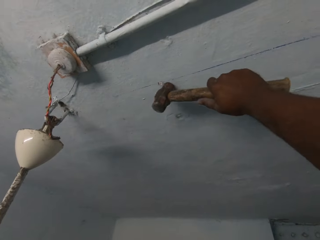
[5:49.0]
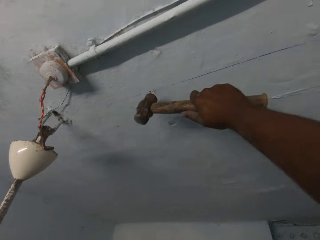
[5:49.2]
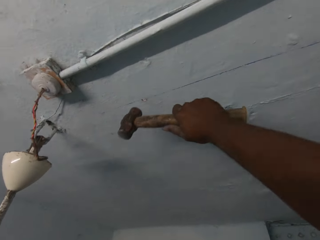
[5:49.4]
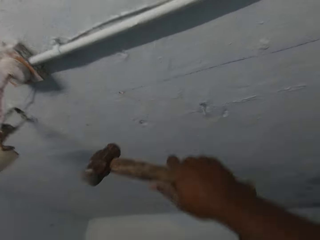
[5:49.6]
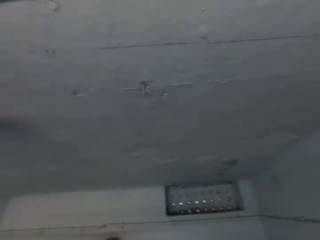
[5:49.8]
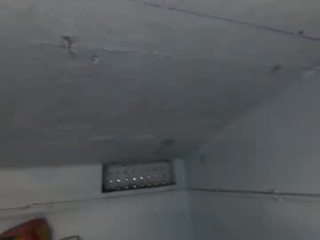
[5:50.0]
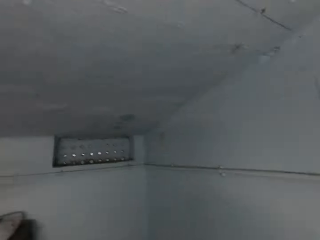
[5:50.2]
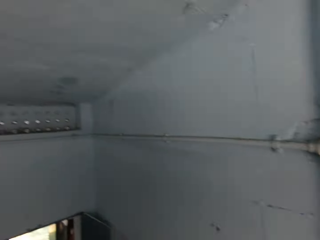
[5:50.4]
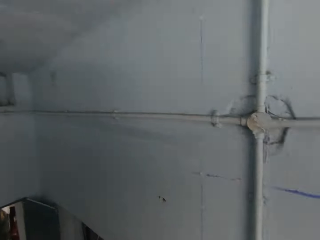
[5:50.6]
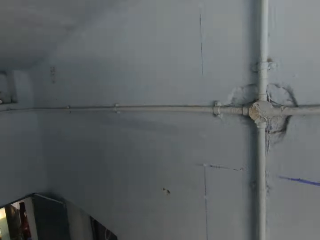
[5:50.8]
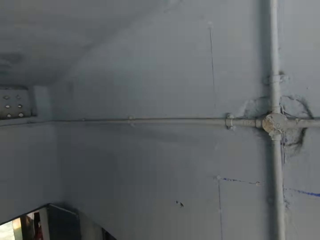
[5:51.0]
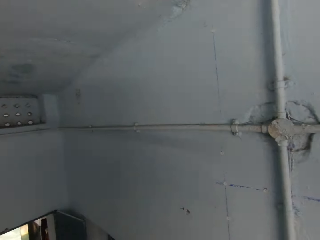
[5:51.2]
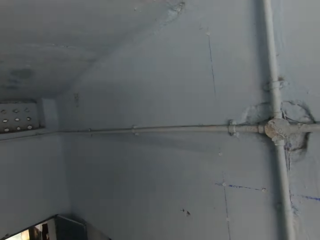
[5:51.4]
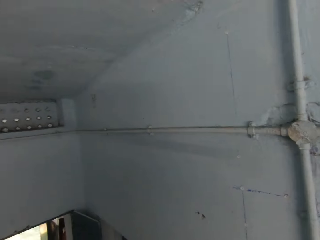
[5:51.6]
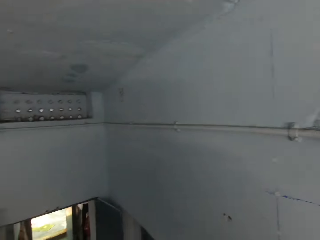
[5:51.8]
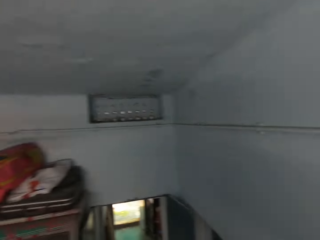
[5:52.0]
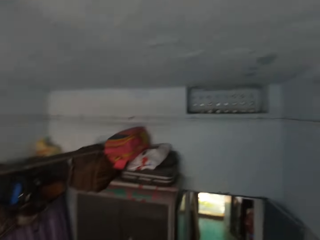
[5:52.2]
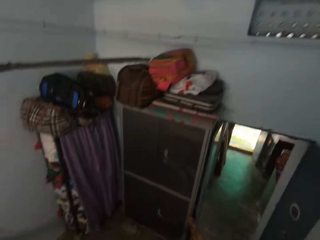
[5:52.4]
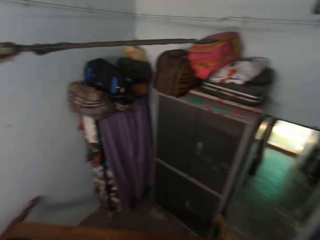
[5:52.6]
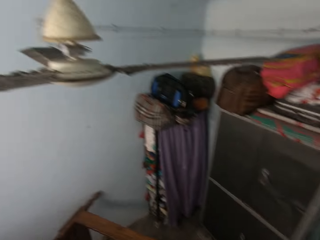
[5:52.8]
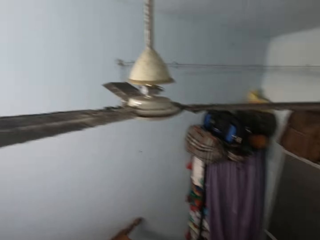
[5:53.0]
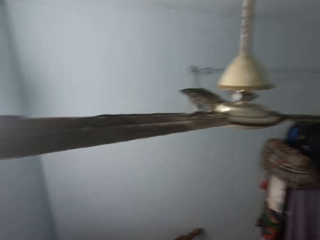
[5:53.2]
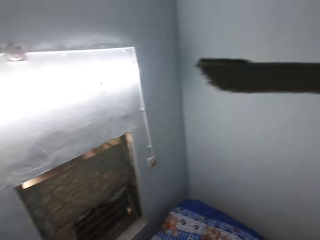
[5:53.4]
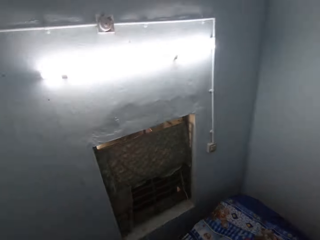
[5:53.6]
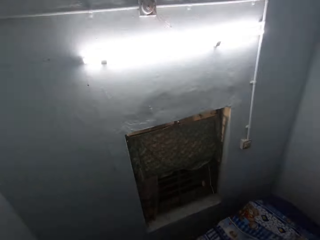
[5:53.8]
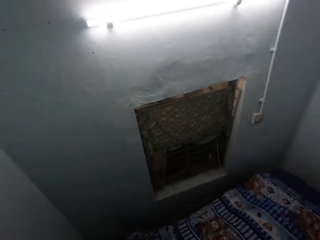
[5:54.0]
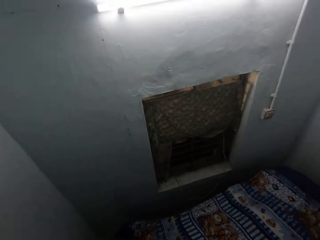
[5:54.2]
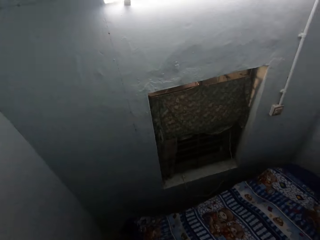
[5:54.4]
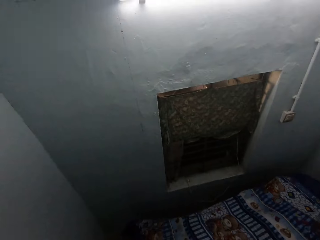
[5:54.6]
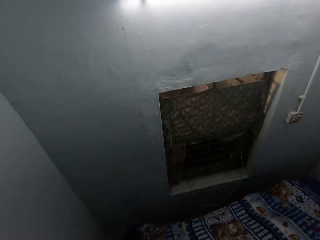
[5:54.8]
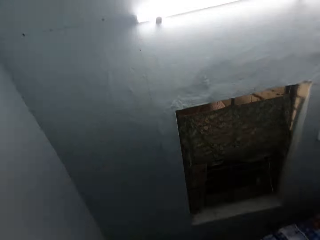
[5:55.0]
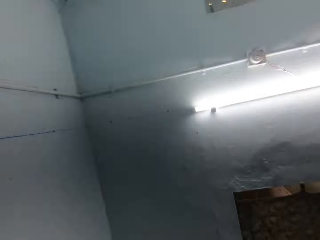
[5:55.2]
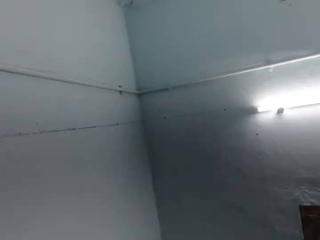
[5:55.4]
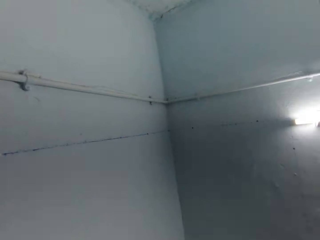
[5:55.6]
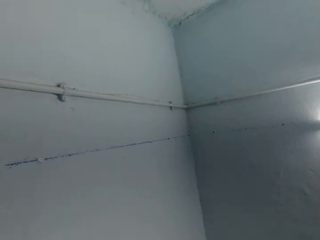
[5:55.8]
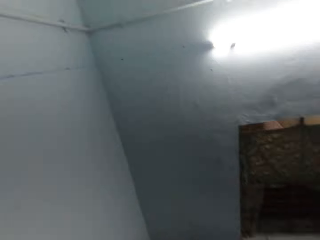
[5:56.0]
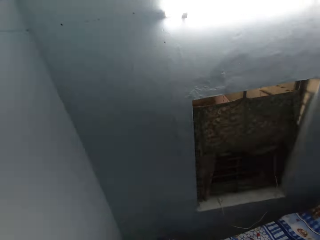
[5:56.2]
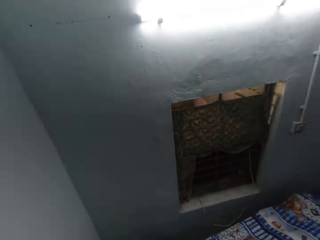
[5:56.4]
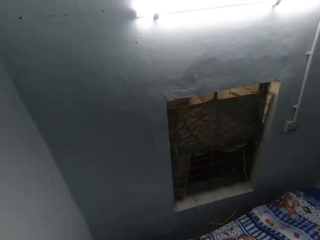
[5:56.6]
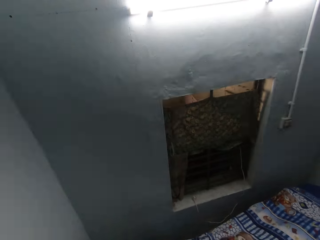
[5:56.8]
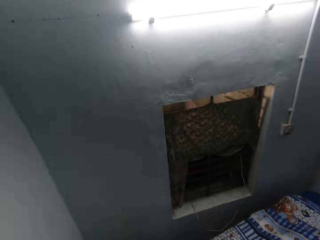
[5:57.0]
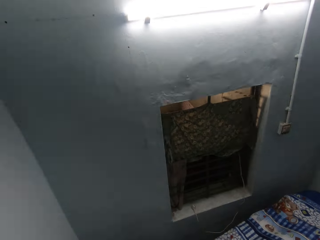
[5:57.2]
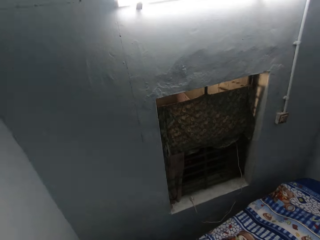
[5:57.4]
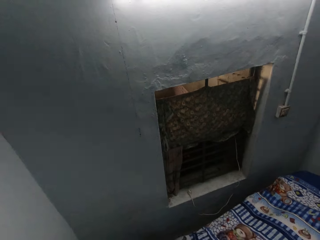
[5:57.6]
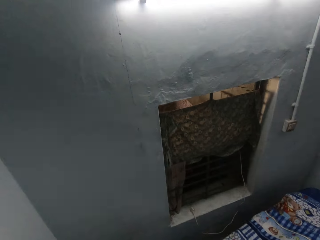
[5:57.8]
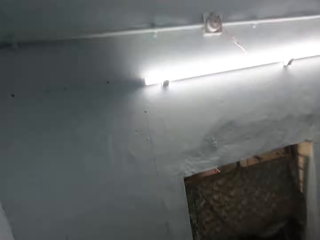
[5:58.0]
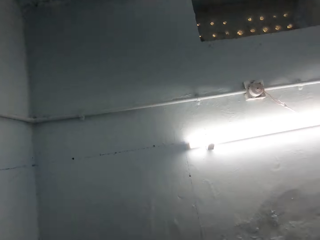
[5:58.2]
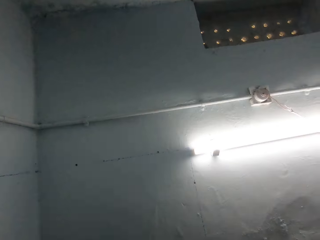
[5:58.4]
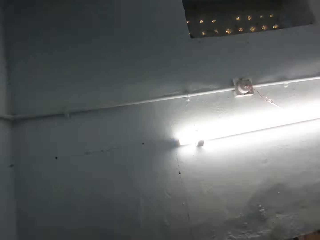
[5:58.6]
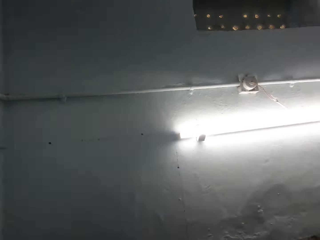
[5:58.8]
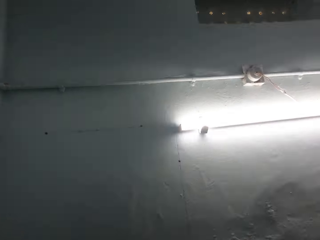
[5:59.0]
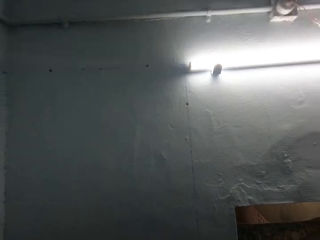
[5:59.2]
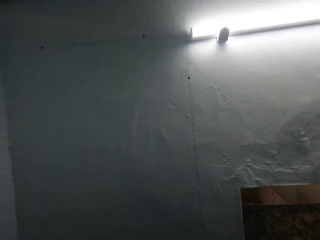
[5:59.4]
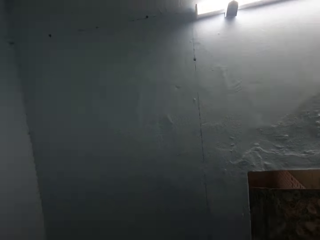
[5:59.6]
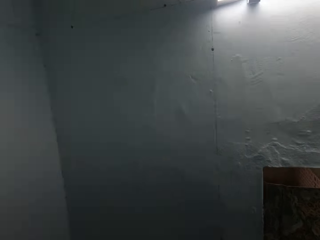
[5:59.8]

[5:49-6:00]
The camera wearer walks around. They look around.

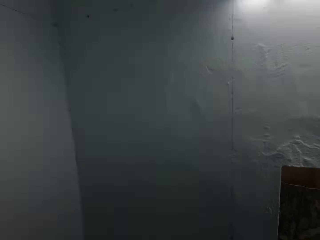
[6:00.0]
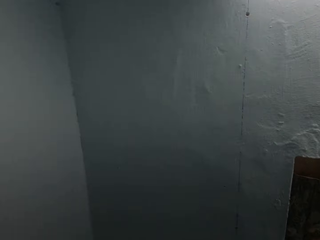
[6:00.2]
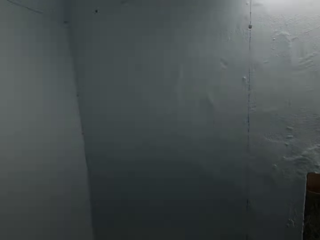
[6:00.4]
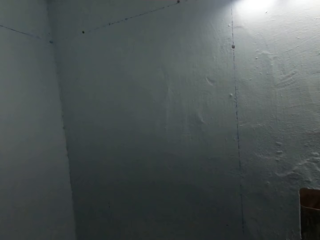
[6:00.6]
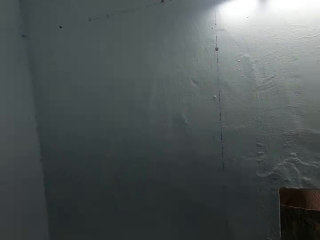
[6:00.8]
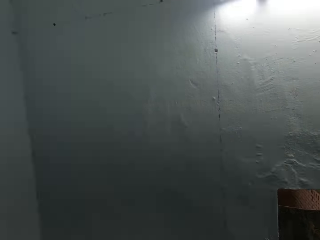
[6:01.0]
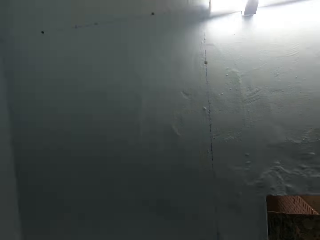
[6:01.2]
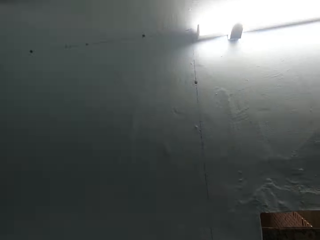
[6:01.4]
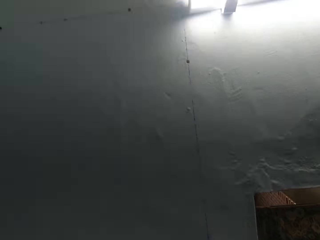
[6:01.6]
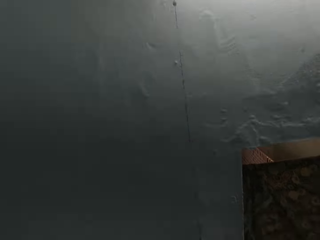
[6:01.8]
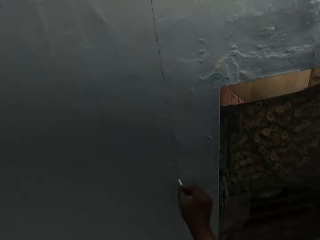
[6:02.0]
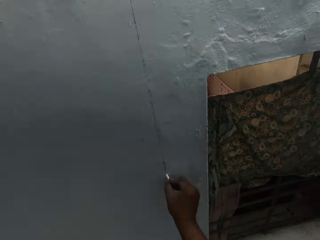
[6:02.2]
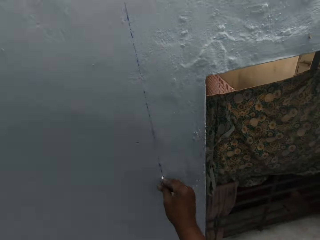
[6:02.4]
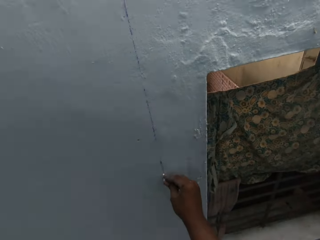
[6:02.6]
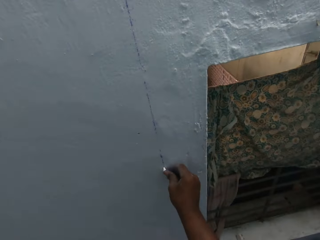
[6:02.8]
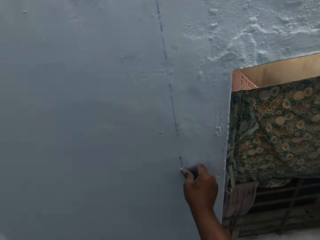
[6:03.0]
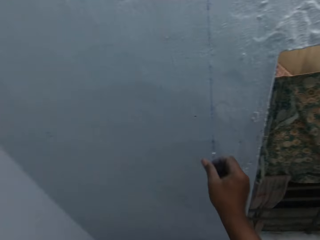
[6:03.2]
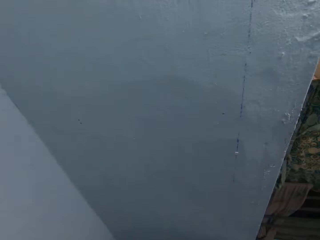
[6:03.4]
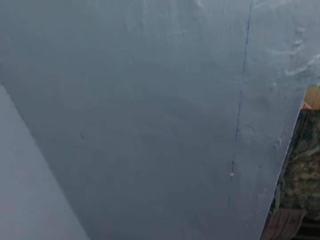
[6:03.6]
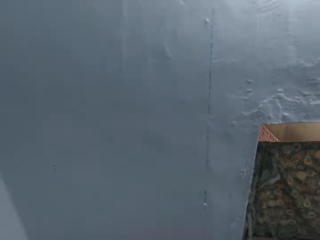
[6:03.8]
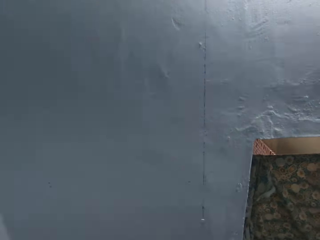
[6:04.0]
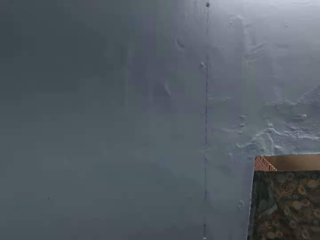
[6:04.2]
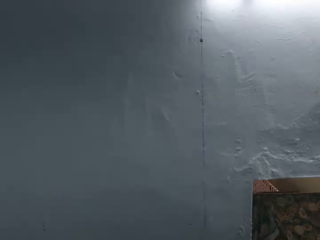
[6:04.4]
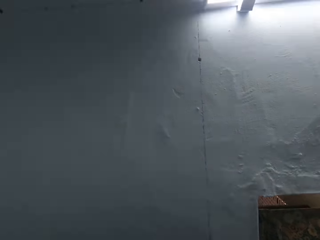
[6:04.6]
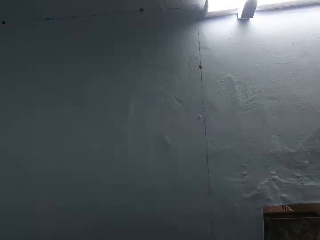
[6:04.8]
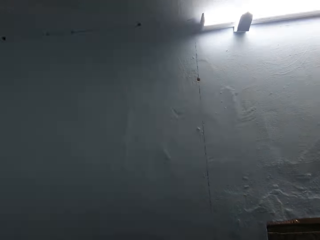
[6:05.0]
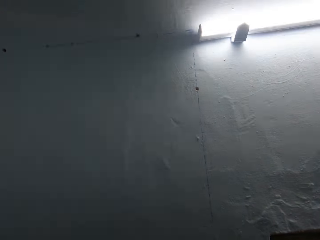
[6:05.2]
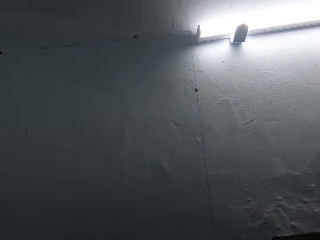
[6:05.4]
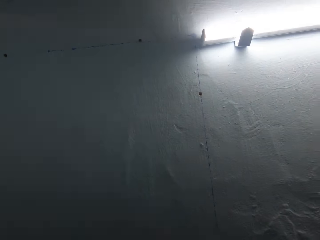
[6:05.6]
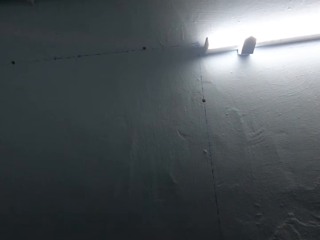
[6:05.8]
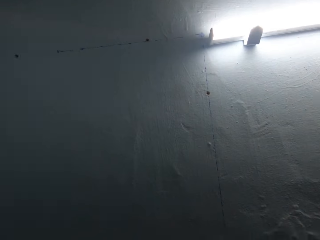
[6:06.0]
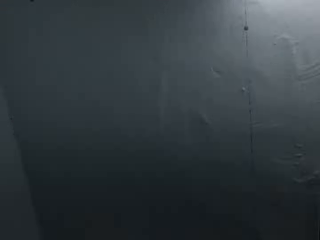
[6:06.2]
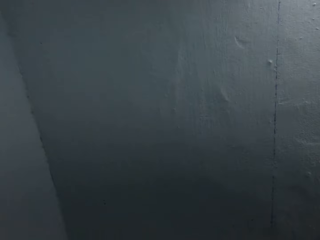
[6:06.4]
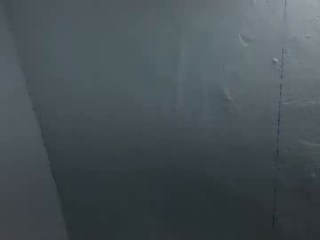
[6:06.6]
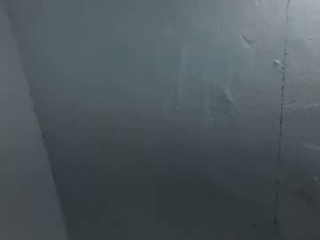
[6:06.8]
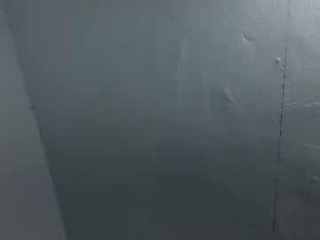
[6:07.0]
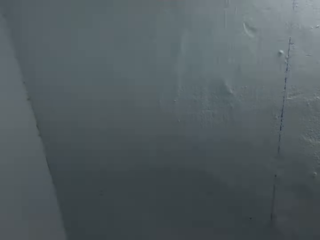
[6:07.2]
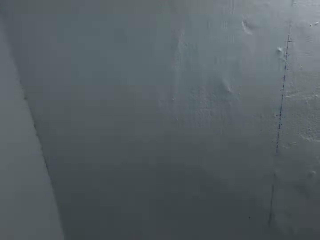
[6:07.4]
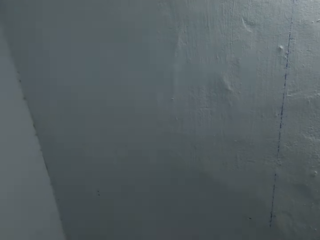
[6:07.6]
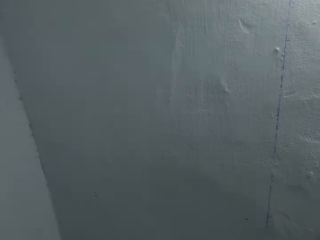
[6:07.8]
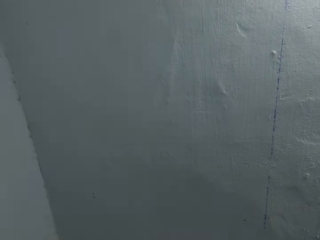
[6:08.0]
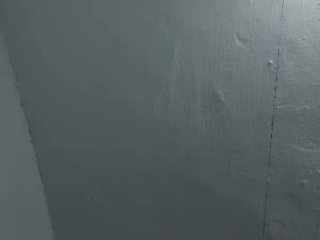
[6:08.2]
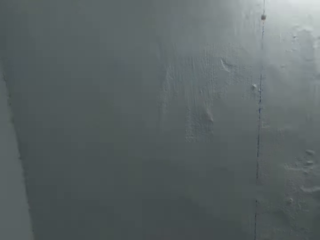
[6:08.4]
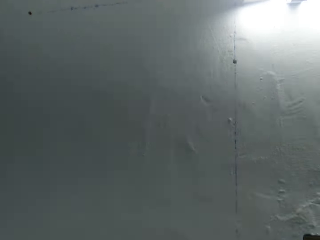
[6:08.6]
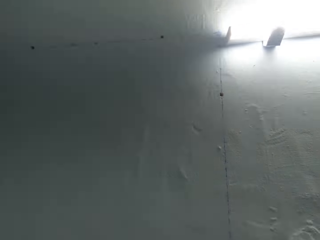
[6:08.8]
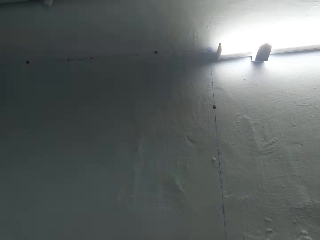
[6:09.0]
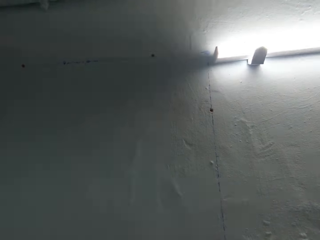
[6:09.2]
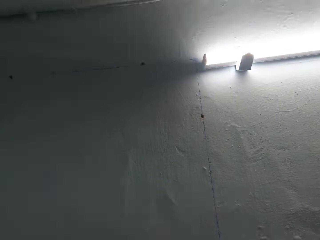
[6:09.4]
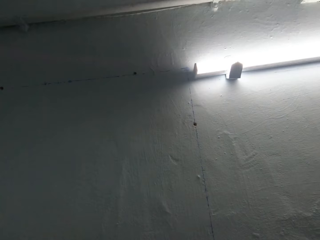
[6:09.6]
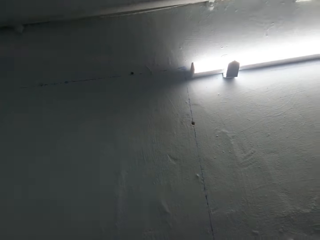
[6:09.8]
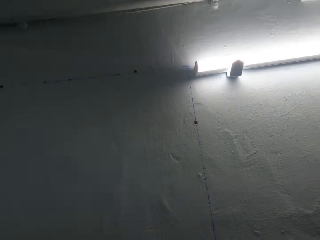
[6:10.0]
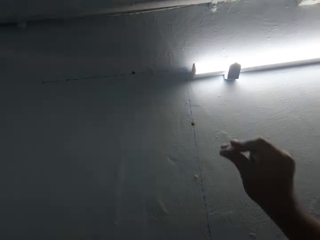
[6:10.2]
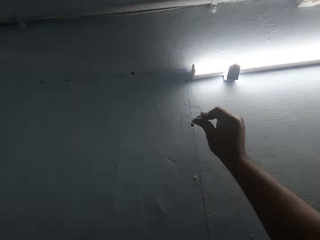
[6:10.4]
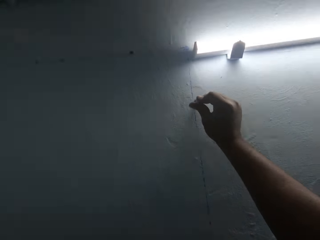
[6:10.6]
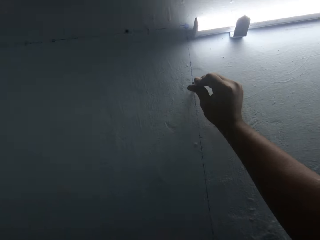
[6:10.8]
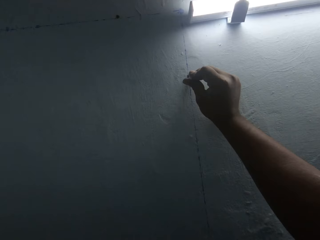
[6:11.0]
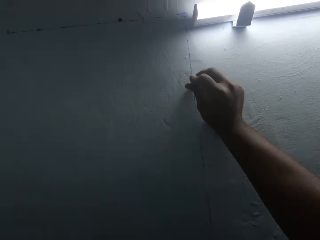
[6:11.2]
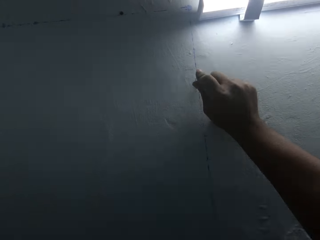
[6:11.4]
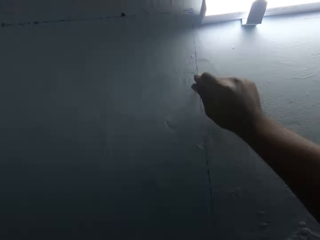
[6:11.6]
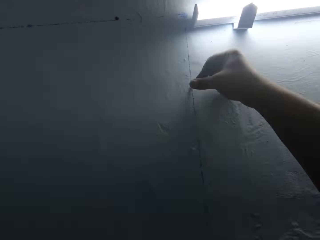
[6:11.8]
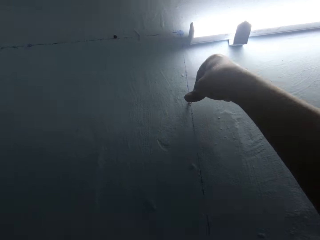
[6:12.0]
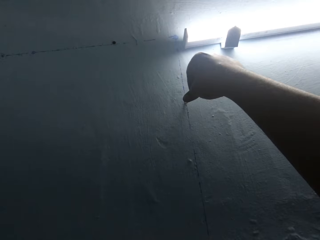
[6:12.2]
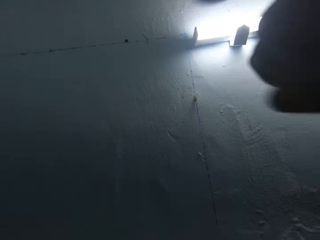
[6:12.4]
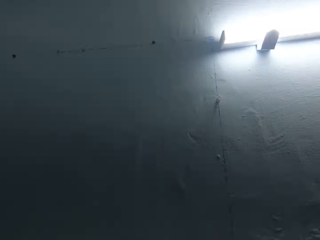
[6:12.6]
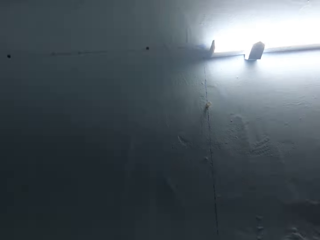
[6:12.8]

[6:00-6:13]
The camera wearer pushes a push pin into the wall with his right hand. He looks around. He pushes a push pin into the wall with his right hand again.
